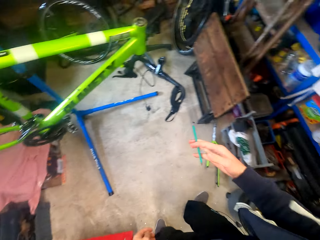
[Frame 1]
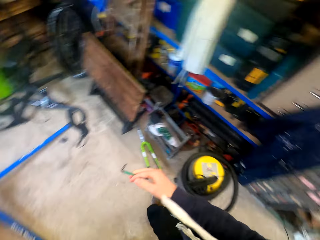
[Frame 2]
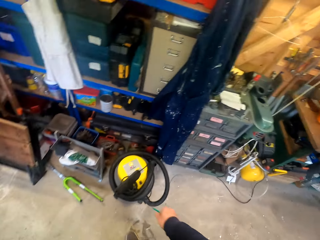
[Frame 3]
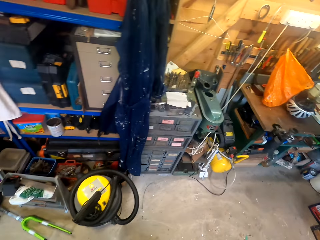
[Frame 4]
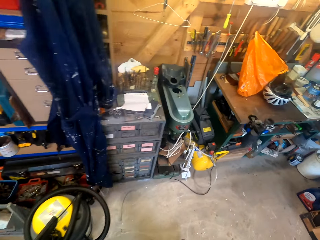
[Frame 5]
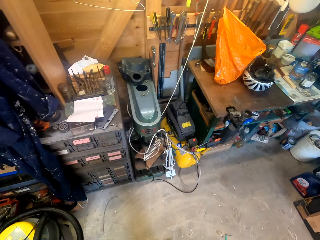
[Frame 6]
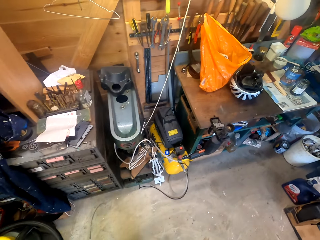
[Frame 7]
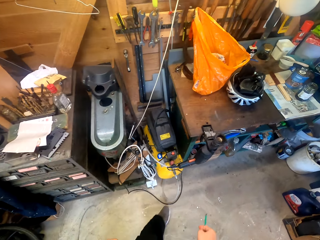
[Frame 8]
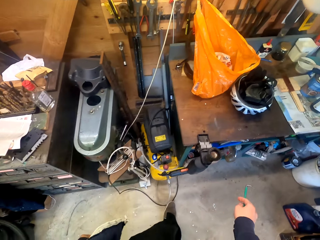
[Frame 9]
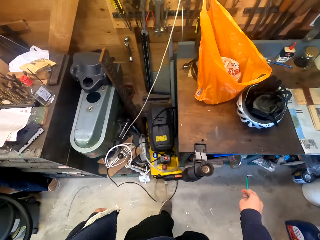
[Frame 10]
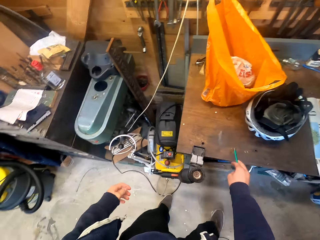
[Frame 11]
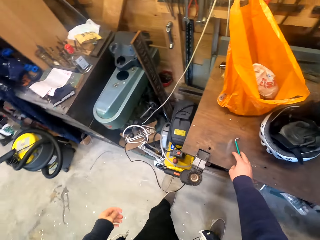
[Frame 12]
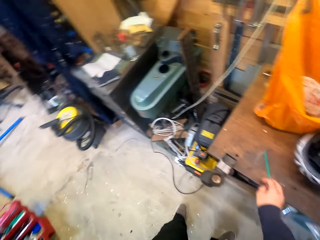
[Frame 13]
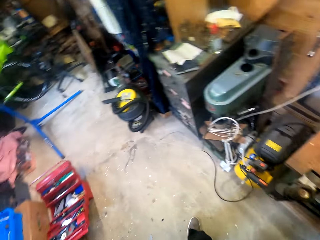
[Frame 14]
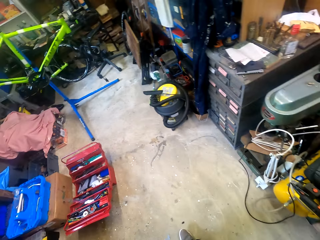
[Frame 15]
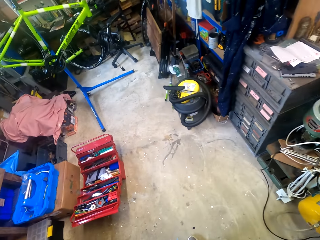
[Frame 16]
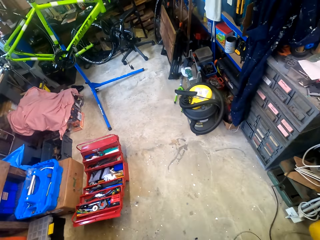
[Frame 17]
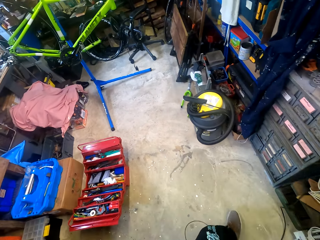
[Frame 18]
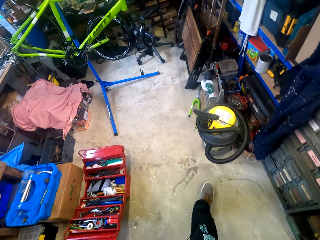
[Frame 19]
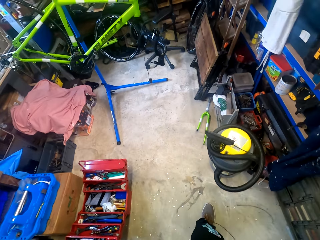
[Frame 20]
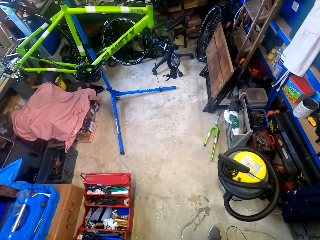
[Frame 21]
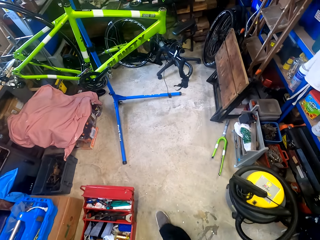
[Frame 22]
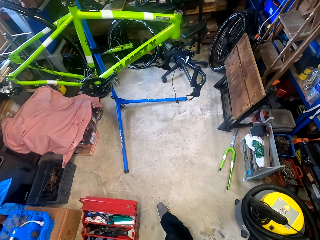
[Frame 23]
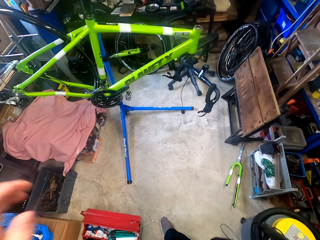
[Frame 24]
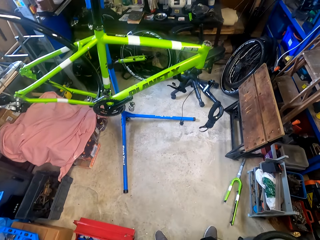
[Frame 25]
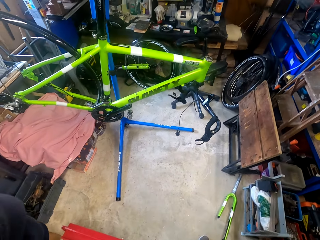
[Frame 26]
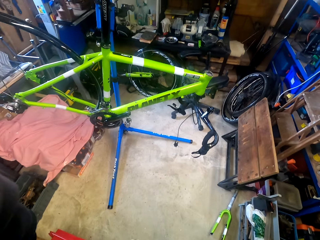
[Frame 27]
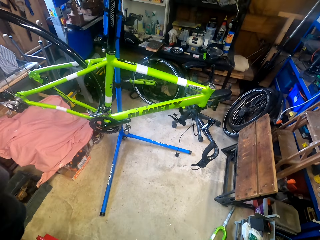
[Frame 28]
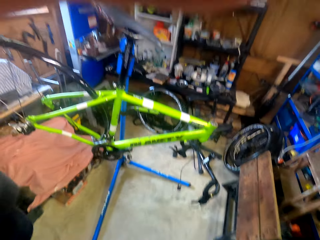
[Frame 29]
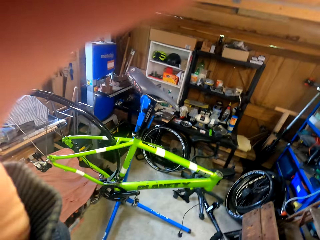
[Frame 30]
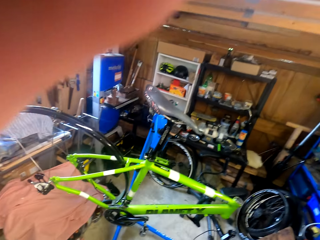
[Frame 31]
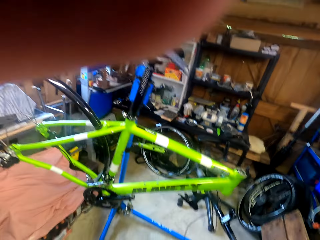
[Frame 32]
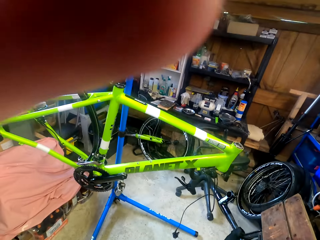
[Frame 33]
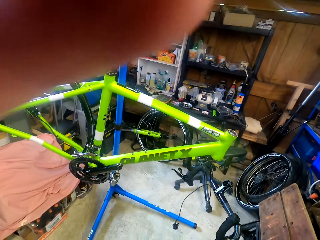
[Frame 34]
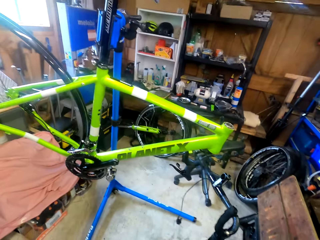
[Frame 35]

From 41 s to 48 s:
The camera wearer walks across the garage. They put something on the table. They walk across the garage. They fix the camera.
